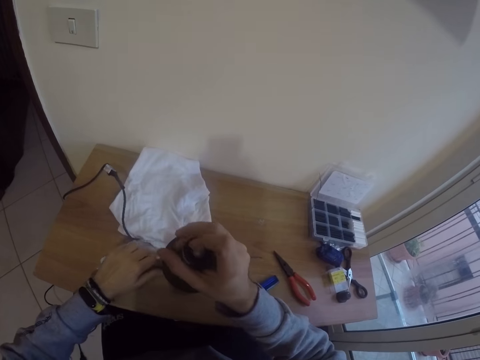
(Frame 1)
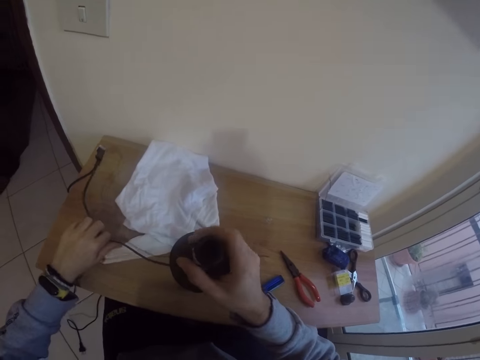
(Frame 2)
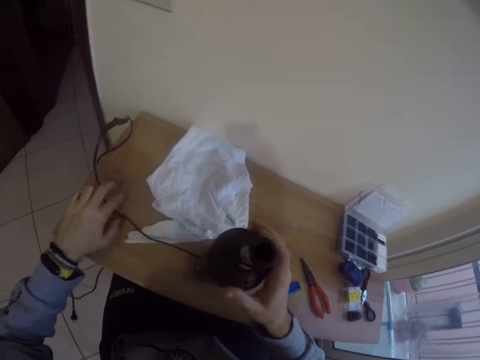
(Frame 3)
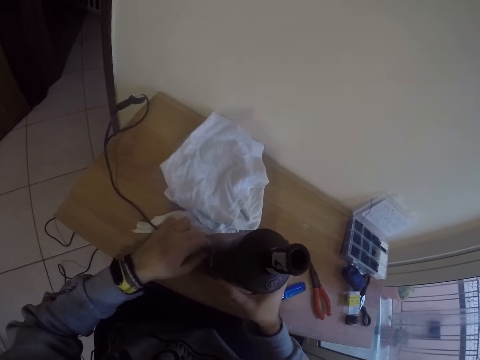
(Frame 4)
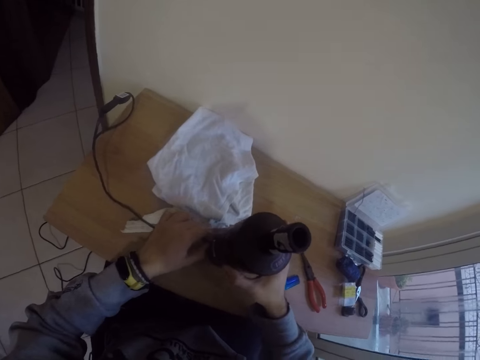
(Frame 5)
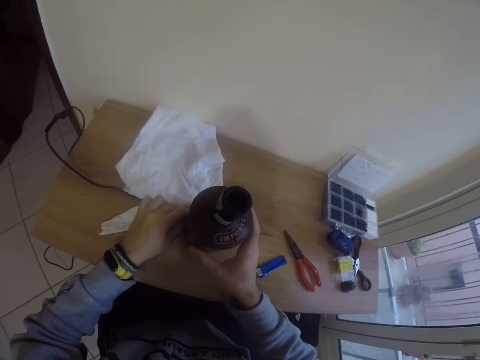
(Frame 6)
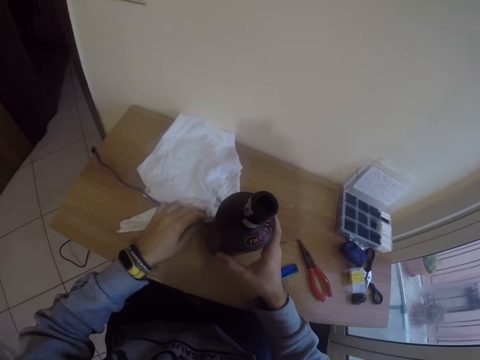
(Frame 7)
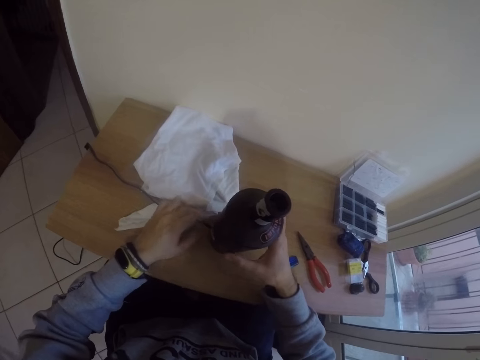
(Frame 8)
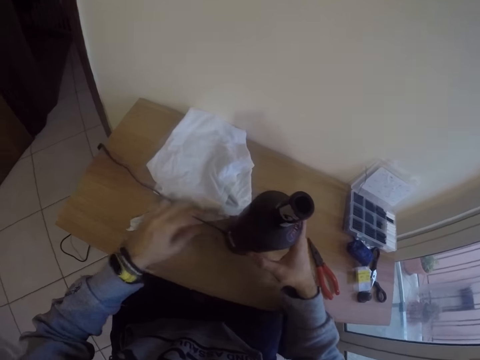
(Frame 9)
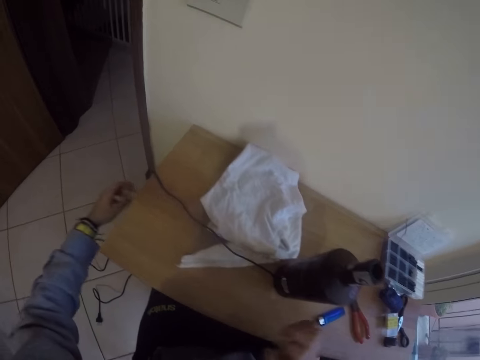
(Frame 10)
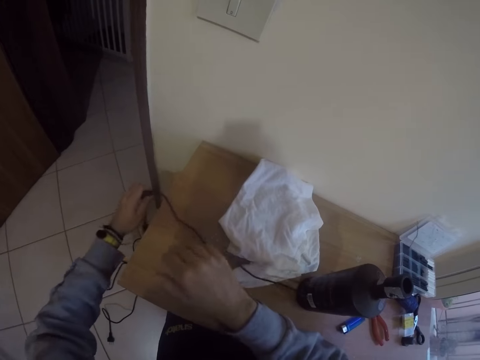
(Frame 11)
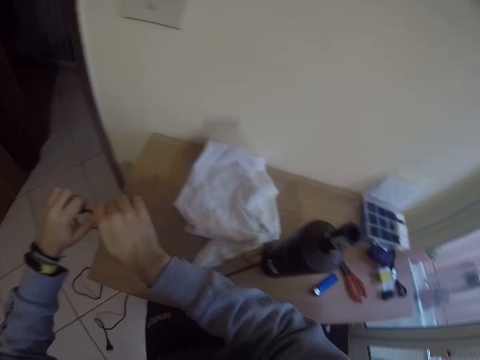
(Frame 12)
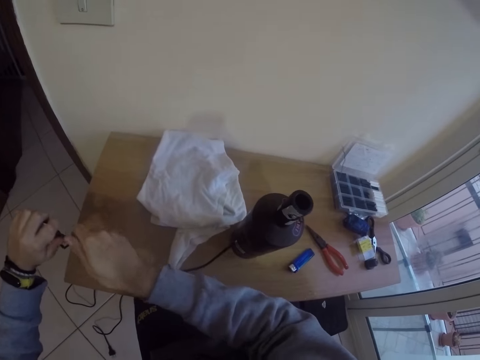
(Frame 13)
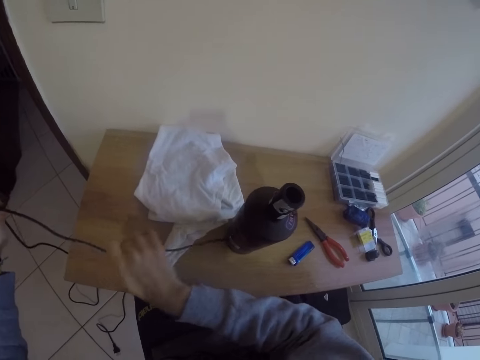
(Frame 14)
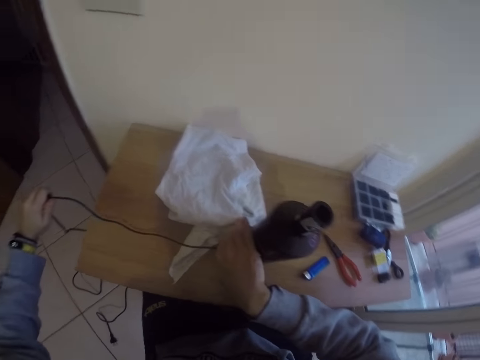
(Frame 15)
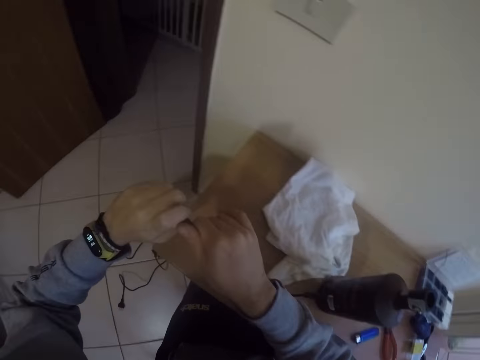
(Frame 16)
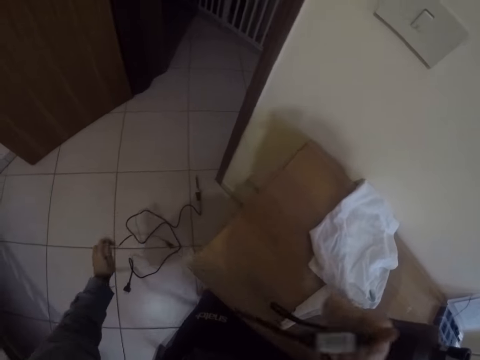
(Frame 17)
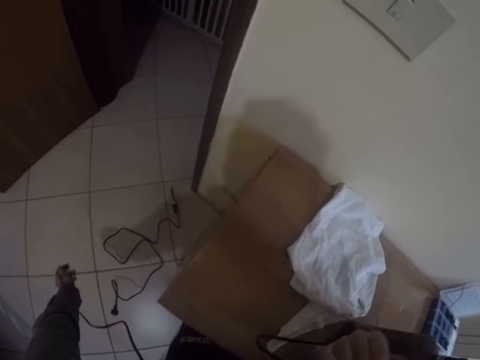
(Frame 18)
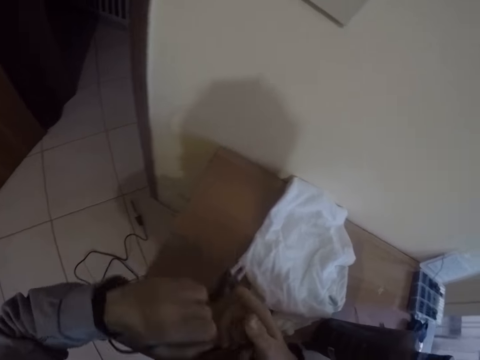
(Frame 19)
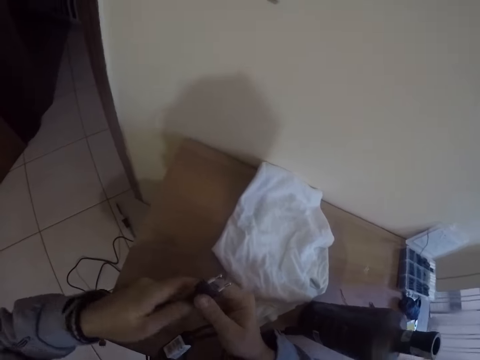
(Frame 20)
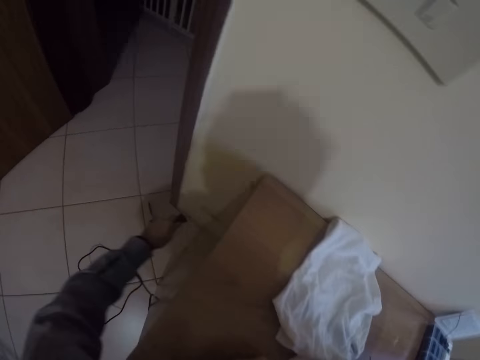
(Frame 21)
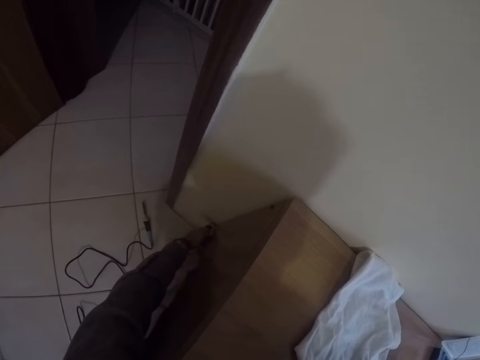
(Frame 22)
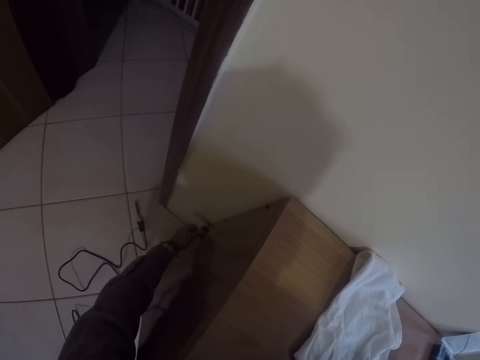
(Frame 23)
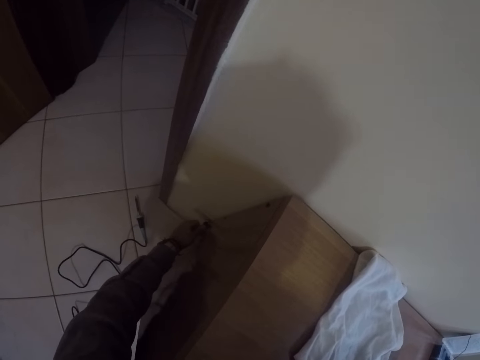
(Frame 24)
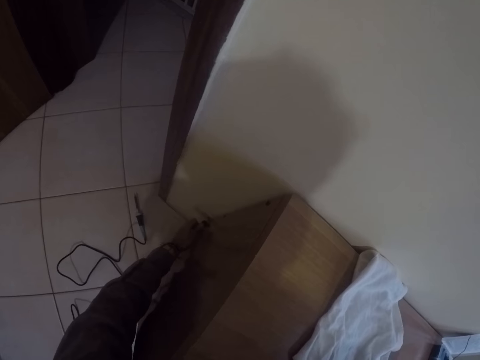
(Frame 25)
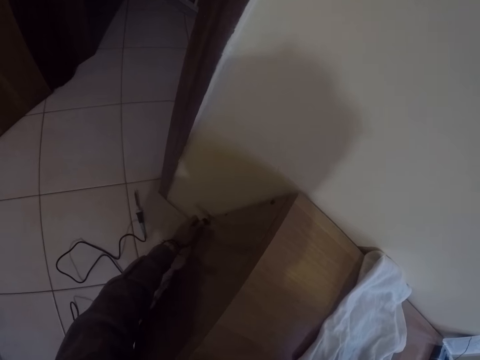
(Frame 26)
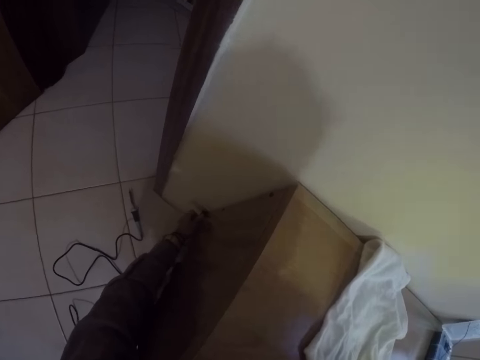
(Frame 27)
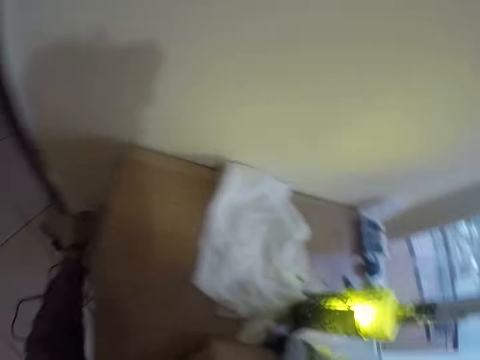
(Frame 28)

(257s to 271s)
The camera wearer fits the lamp kit into the bottle with his right hand. He stretches the cable. He holds something. He holds the cable. He adjusts the cable wire with both hands. He stretches the cable. He fixes the plug of the lamp kit on the socket with his left hand.

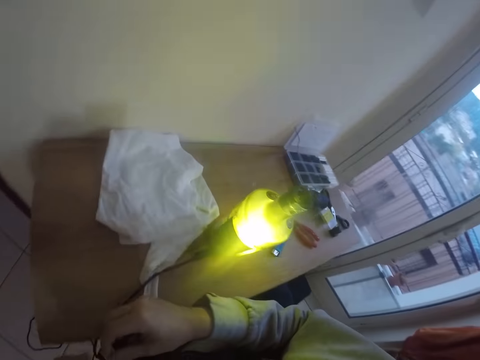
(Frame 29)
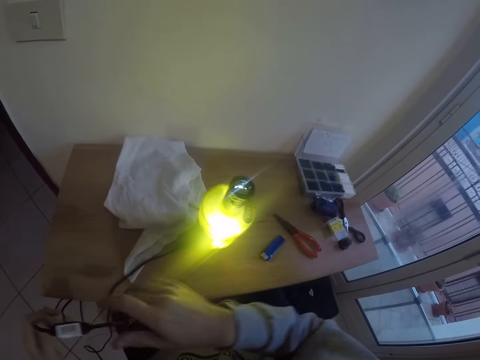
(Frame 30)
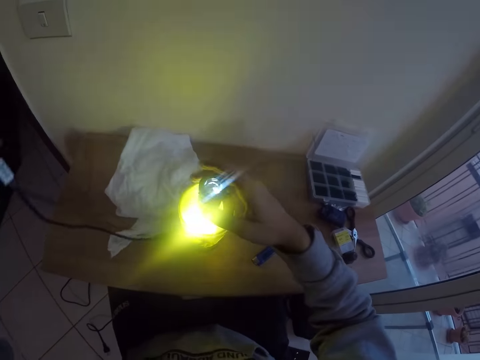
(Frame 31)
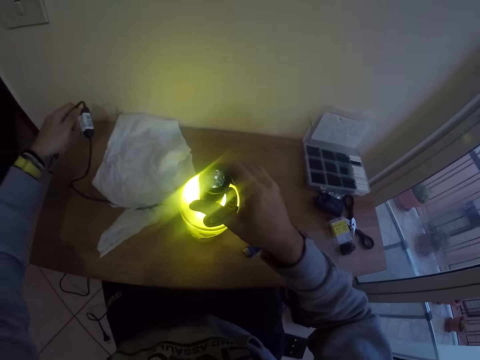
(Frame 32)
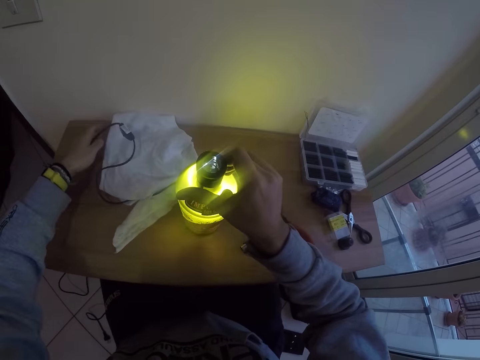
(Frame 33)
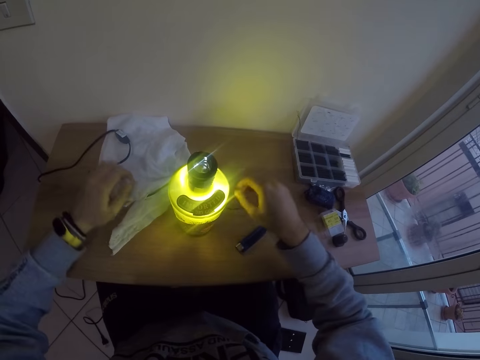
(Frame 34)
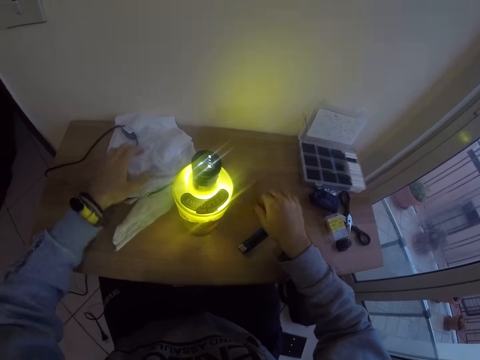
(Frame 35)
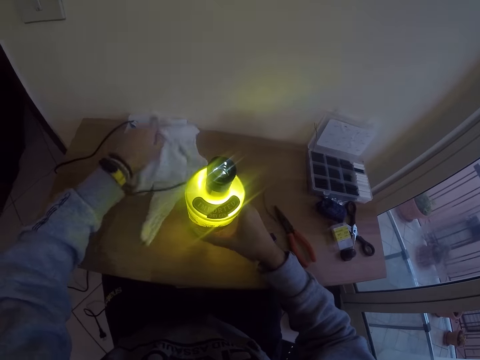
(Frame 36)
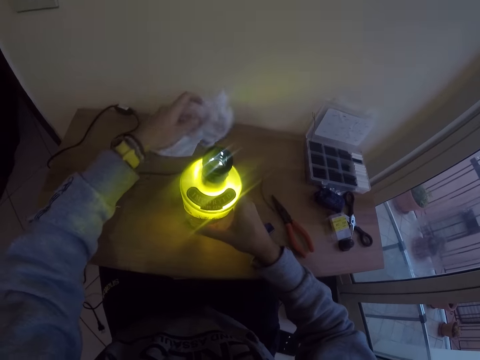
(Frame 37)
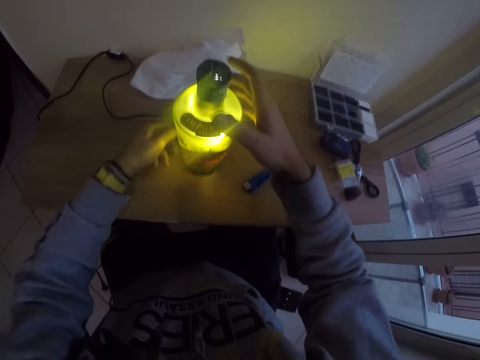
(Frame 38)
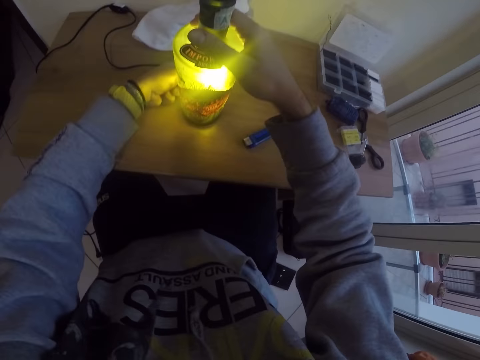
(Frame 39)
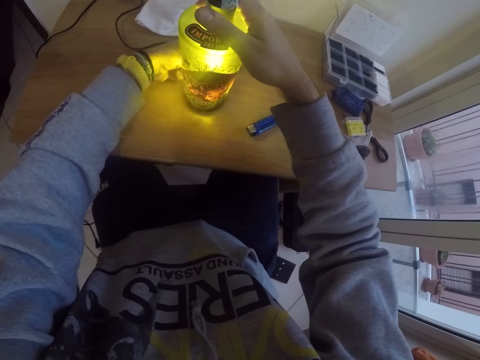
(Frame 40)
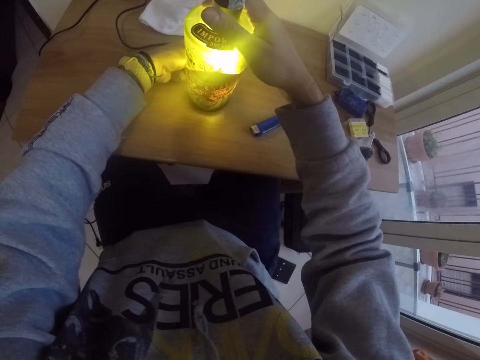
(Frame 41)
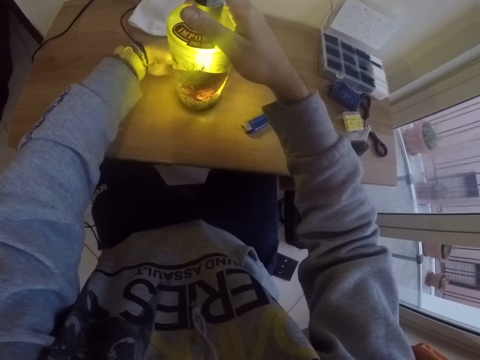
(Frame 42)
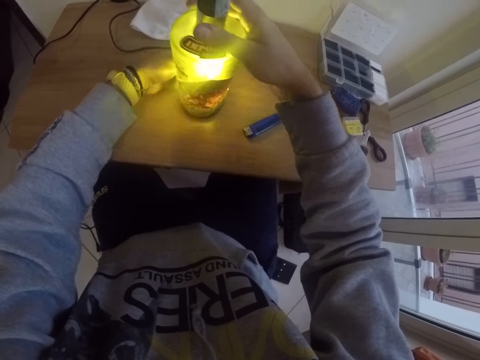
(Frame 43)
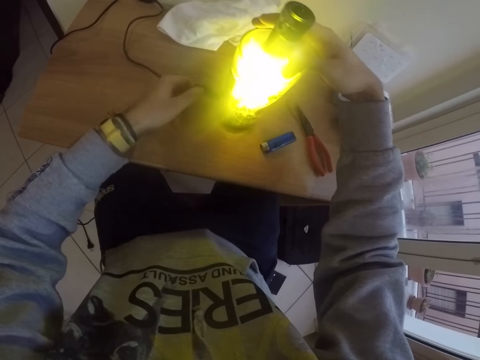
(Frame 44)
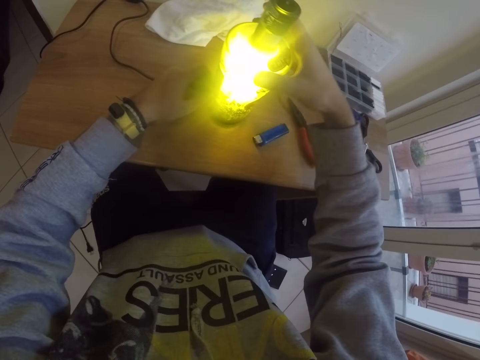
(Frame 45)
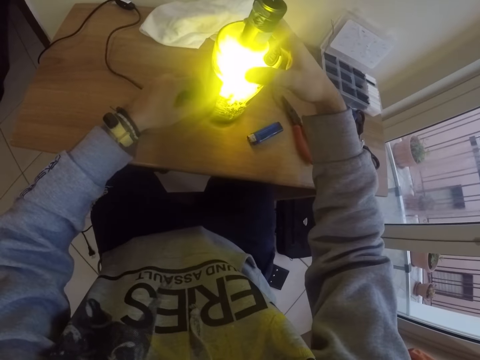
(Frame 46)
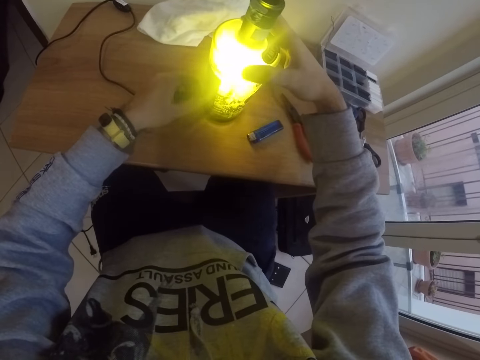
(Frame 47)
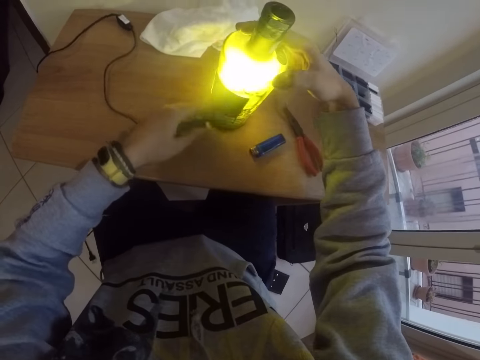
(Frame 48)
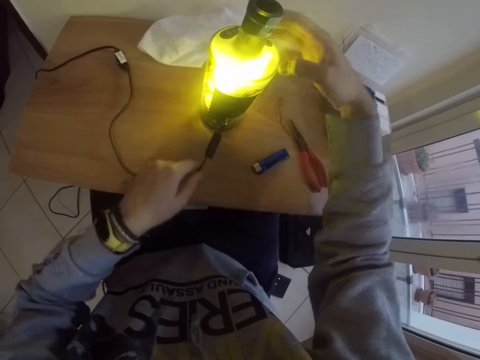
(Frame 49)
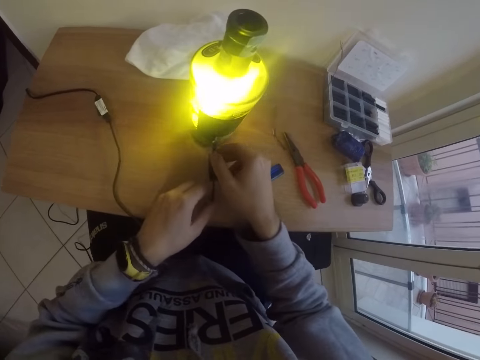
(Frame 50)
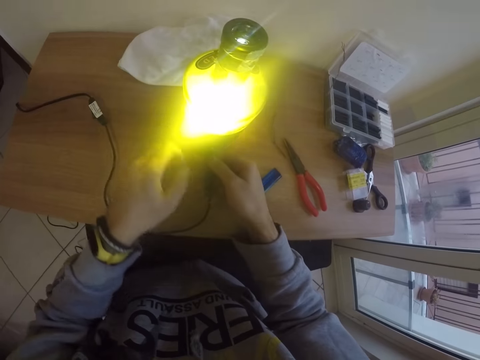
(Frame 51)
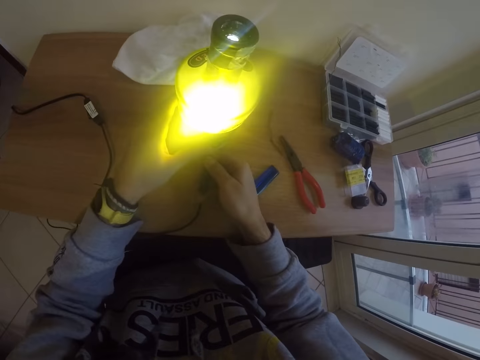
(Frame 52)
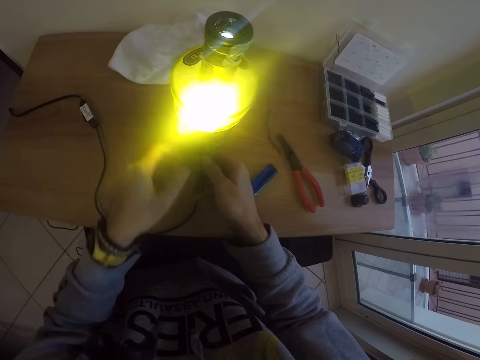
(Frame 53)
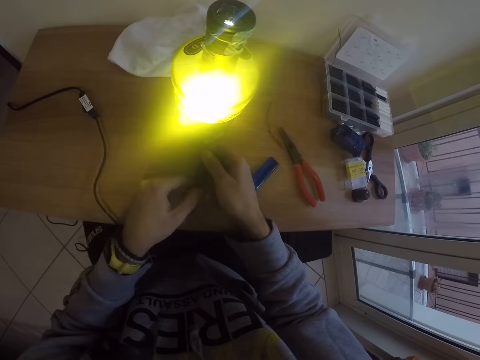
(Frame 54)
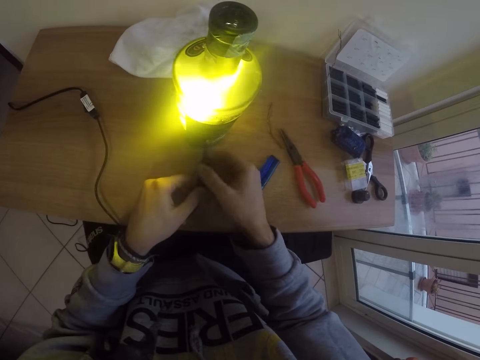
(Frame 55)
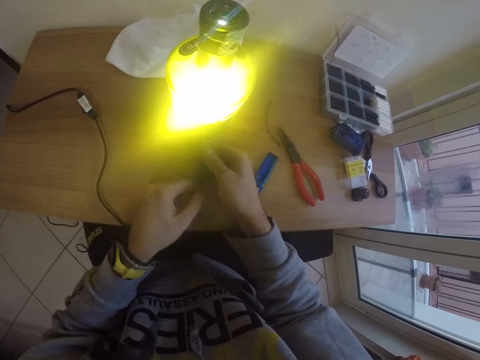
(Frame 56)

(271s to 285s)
The camera wearer presses the switch of the lamp kit with his right hand. He holds something. He moves a cloth on the table with his left hand. He picks the cloth and drops the cloth on the table. He holds something. He adjusts the bottle with both hands. He rotates something. He adjusts the cable wire with both hands.
